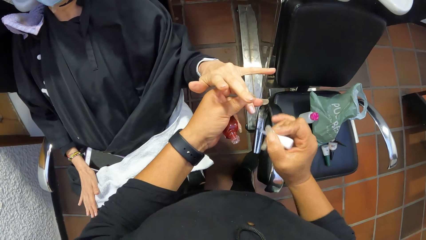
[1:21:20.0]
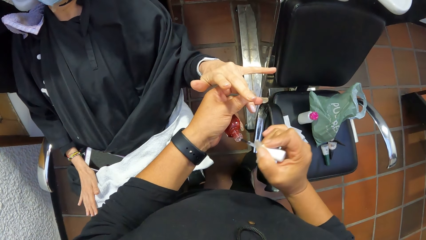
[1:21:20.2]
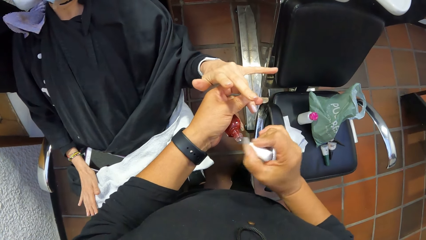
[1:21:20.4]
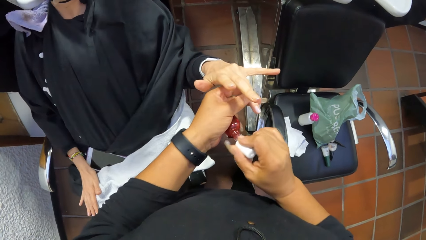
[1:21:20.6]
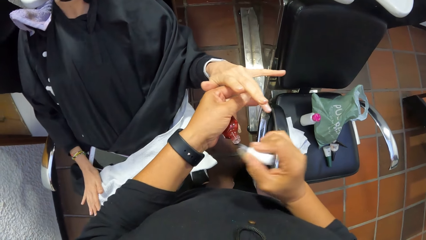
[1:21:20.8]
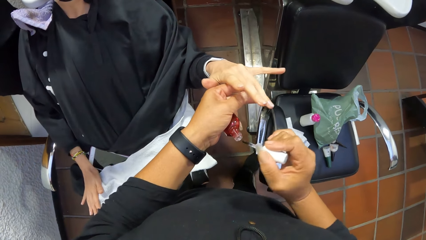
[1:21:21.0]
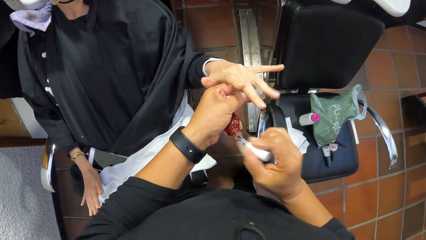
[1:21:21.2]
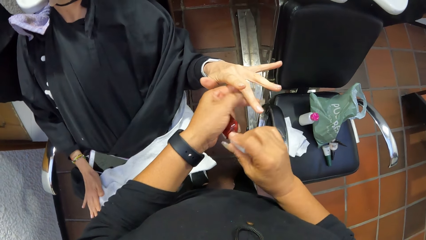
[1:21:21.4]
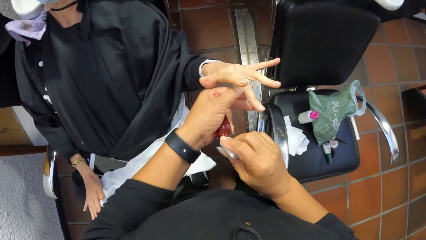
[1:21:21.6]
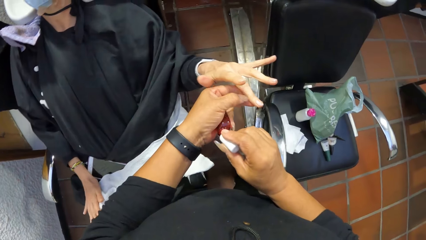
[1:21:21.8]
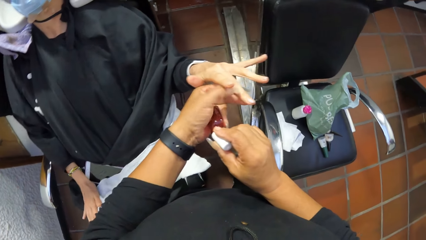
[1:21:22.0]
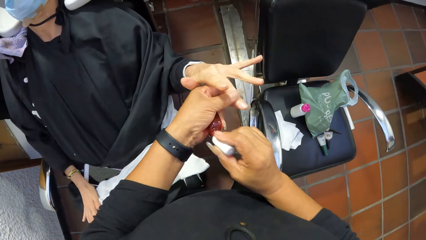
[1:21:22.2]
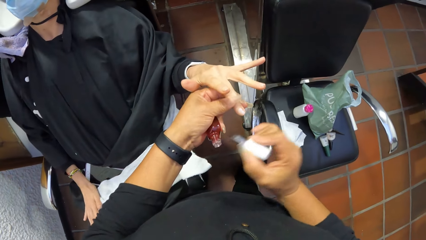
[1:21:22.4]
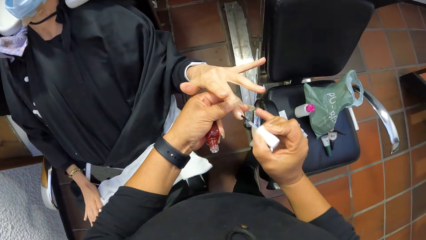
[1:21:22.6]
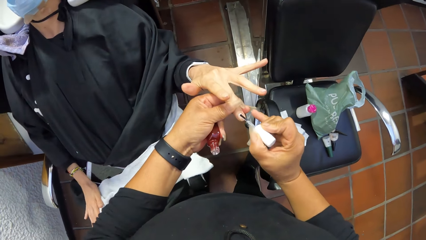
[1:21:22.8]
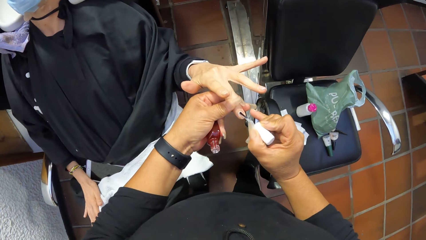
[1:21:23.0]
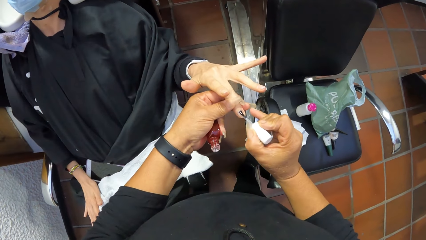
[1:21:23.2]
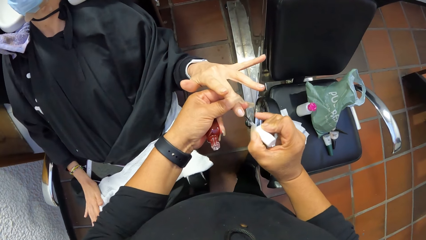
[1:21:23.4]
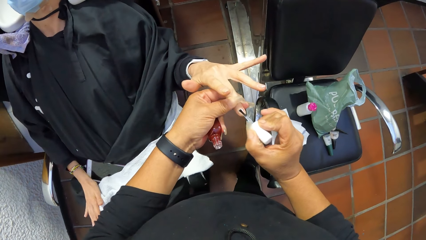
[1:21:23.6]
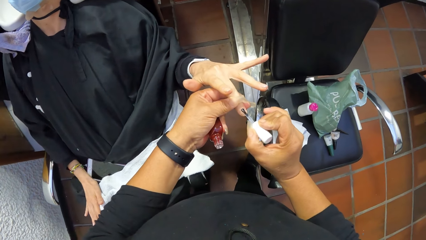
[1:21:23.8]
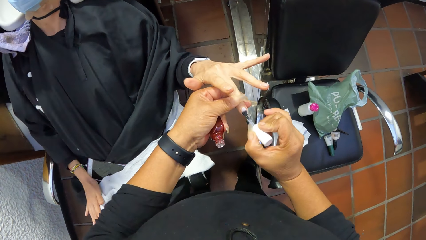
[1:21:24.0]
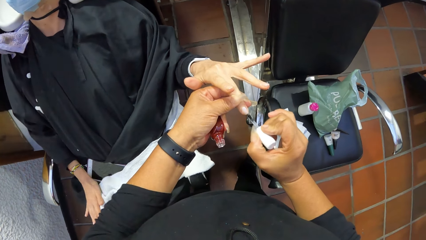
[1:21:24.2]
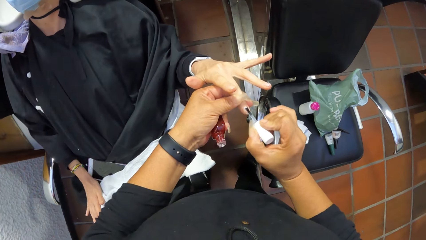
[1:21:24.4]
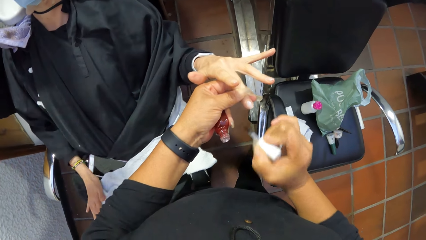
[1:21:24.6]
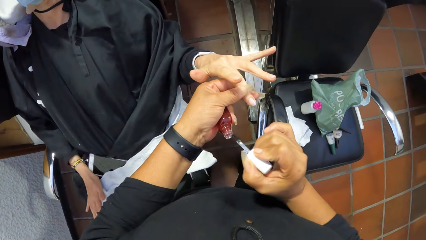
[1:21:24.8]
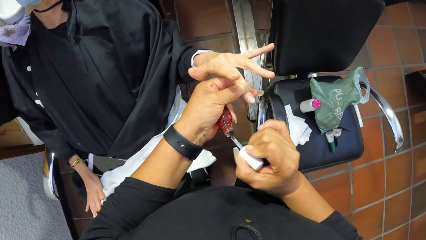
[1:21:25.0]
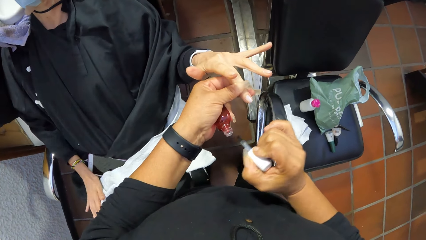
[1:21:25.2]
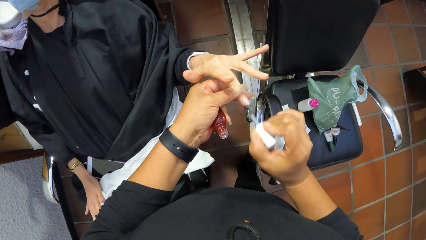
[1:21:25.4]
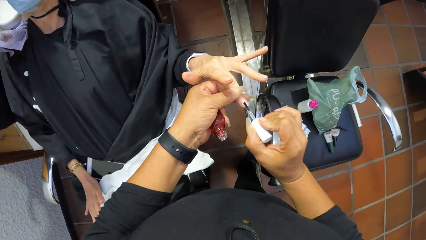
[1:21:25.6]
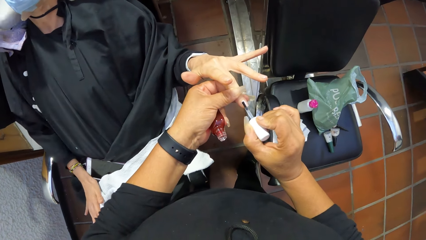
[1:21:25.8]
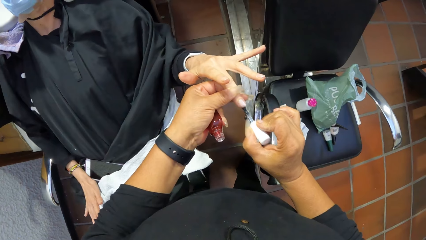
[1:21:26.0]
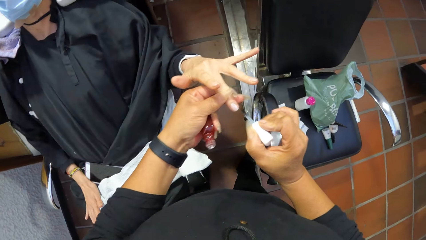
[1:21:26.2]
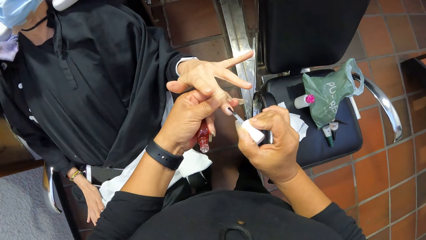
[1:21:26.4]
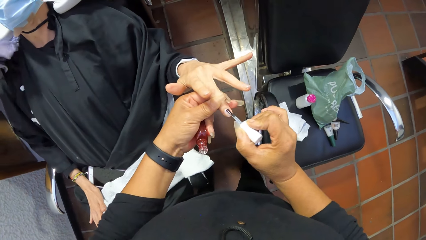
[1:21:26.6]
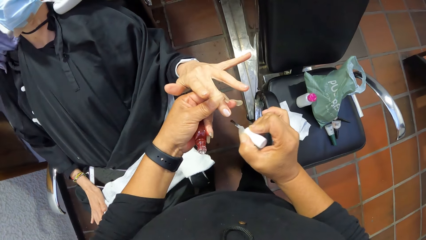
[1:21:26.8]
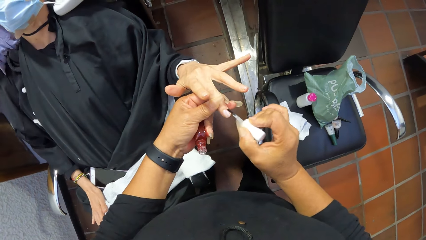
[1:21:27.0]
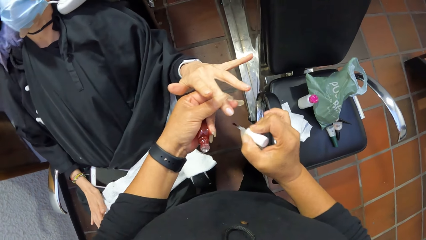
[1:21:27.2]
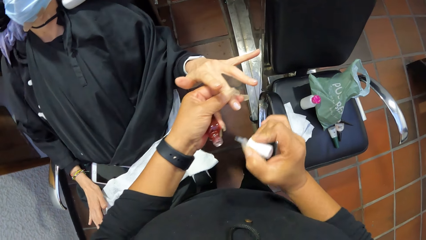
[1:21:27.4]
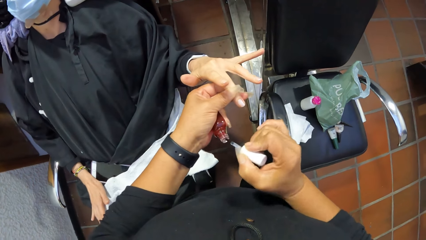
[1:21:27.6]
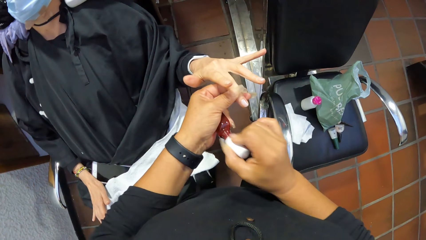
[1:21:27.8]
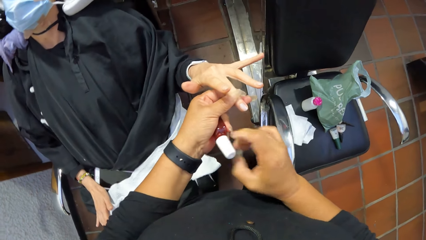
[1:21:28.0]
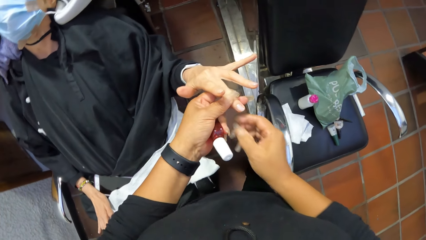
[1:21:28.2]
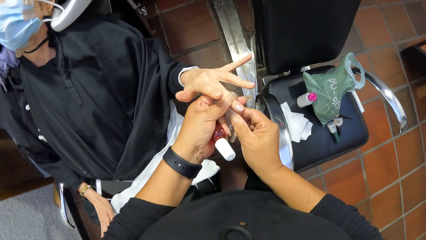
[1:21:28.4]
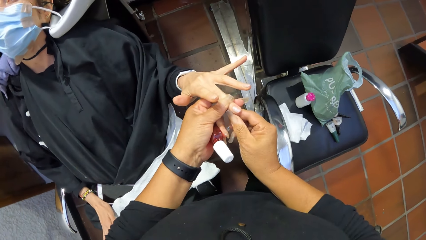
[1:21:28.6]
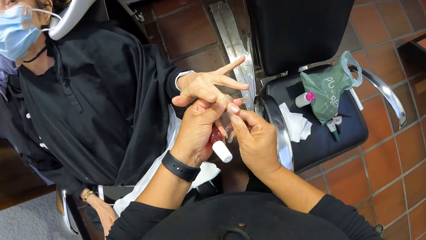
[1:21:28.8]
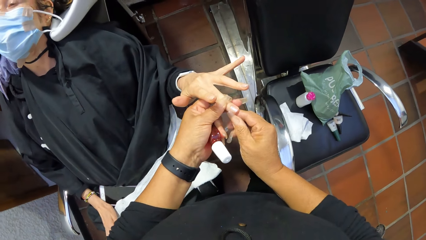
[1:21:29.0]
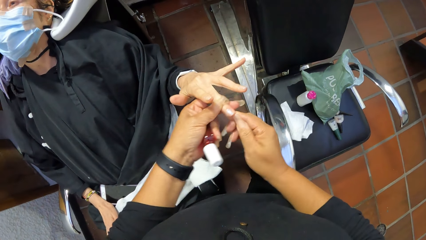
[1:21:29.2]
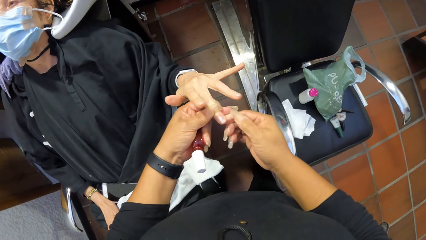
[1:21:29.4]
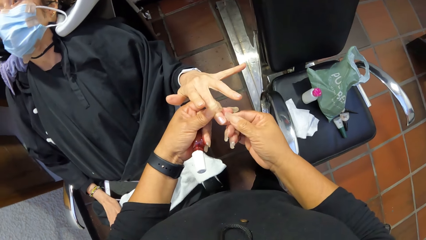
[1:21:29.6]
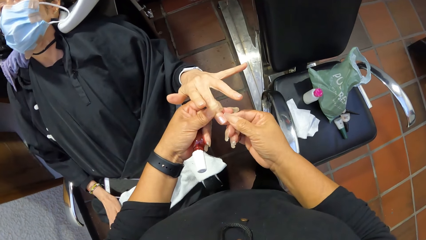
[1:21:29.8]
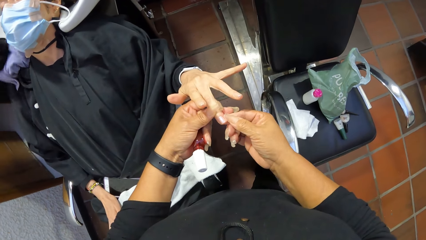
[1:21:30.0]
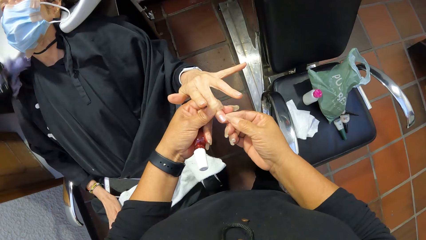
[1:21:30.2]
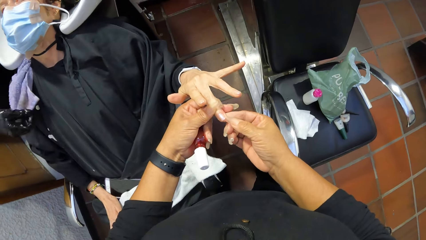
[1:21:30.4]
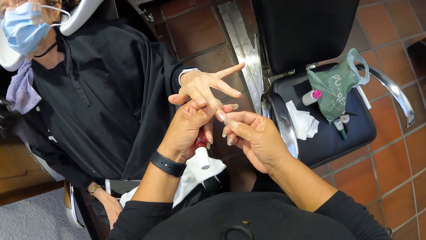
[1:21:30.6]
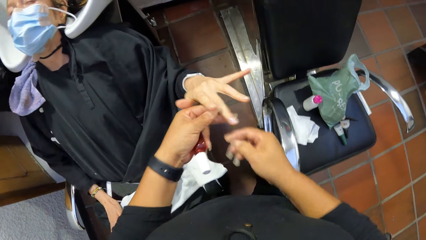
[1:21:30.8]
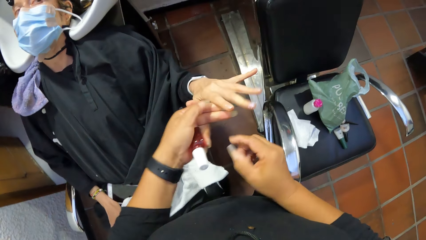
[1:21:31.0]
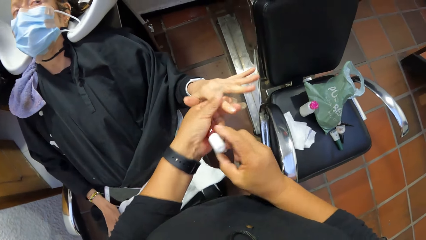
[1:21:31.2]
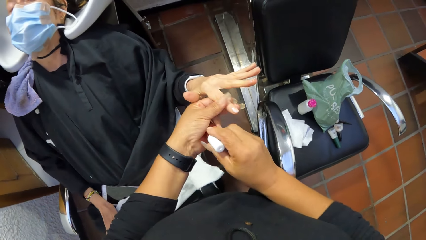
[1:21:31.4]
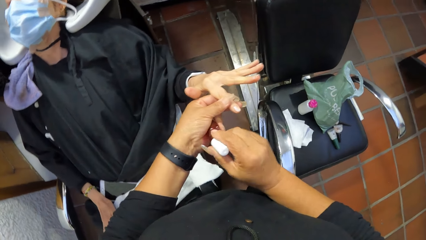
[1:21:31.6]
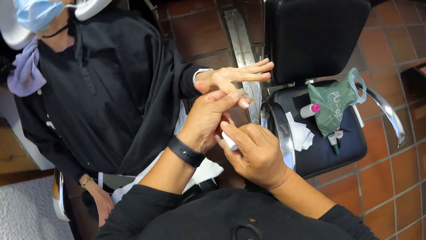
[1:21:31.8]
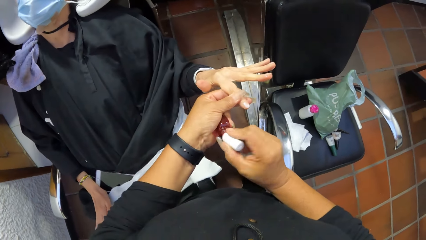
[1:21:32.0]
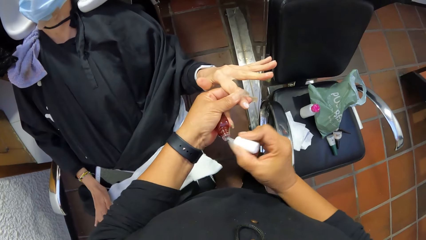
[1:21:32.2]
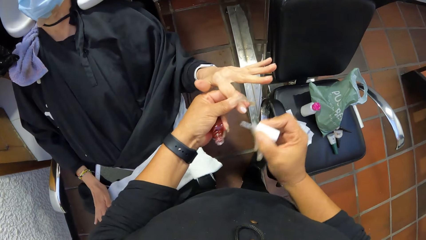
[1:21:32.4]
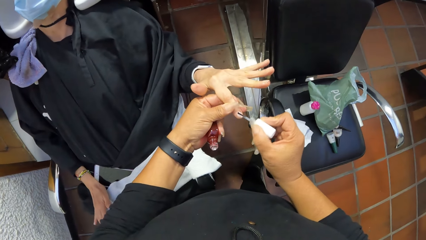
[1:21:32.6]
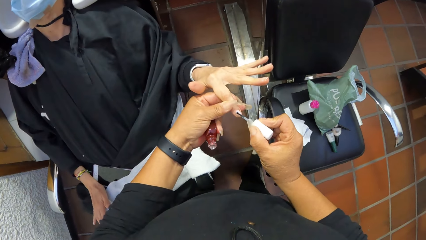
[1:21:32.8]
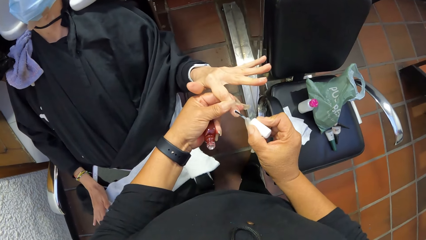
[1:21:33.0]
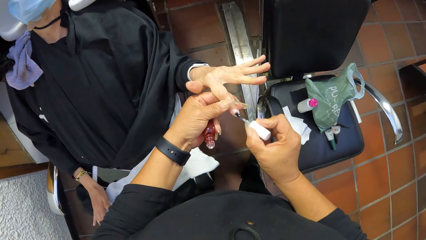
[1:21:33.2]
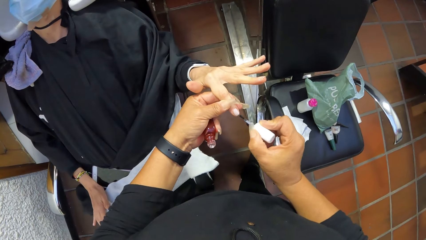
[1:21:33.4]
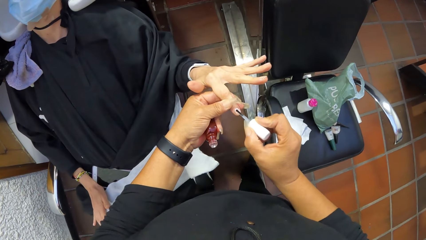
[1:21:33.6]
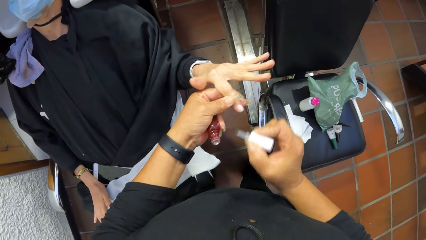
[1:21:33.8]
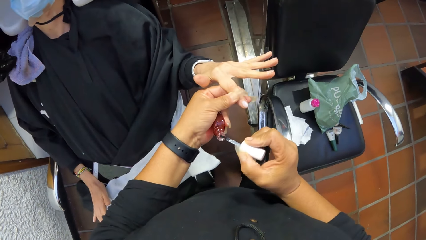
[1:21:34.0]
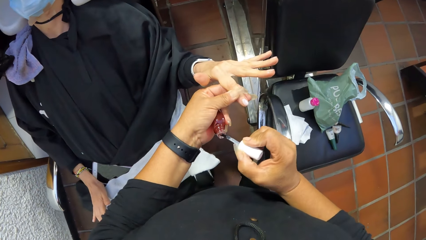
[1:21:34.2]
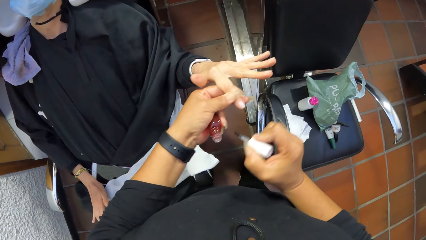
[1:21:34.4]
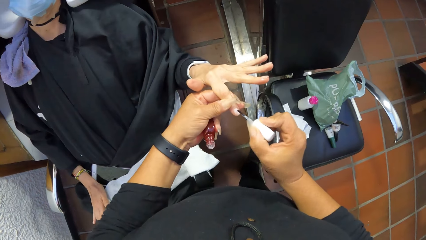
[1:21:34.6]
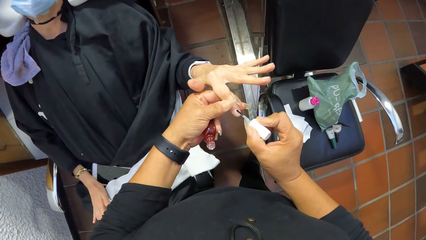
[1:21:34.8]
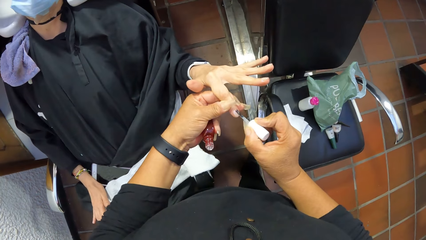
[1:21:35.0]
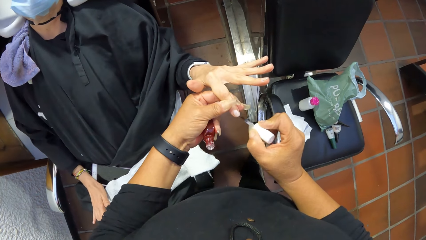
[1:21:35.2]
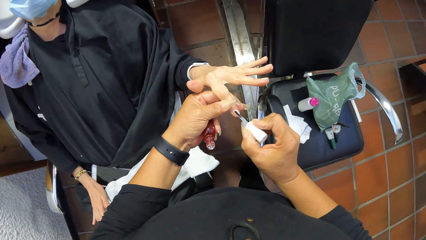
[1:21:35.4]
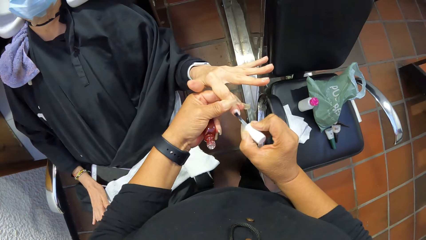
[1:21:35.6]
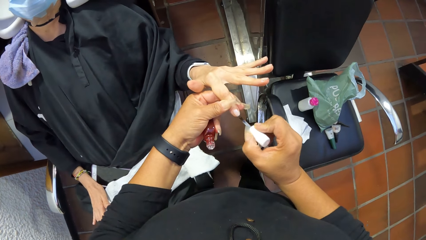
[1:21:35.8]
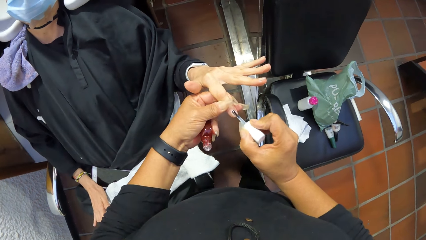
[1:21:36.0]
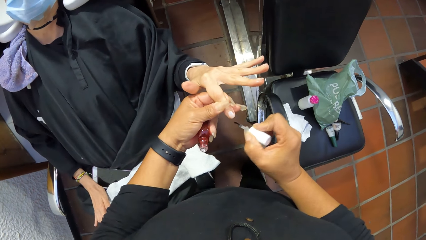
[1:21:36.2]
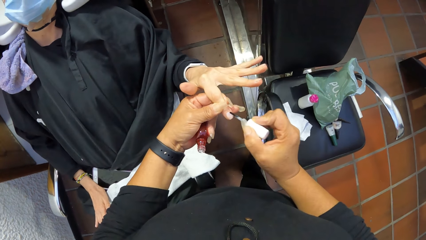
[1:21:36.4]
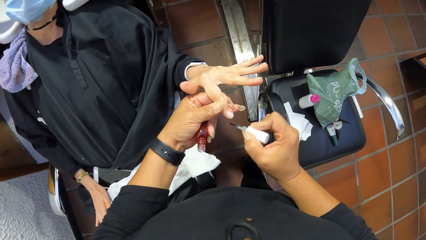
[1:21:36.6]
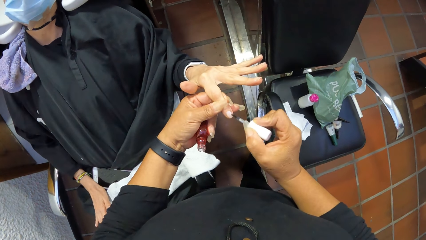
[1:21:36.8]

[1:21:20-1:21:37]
The camera wearer scoops nail polish from the nail polish bottle in her left hand with the nail polish brush in her right hand. She holds the middle finger of the left hand of the woman with her left hand. She stares at the woman's nails. She applies nail polish on the middle finger of the left hand of the woman in her left hand with the nail polish brush in her right hand. She scoops nail polish from the nail polish bottle in her left hand with the nail polish brush in her right hand. She applies nail polish on the middle finger of the left hand of the woman in her left hand with the nail polish brush in her right hand. She puts the nail polish brush in her right hand in the nail polish bottle in her left hand. She stares at the woman's nails. She cleans the middle finger of the left hand of the woman in her left hand with her right hand. She inspects the woman's nails. She holds the index finger of the left hand of the woman with her left hand. She holds the paint brush in the paint bottle in her left hand with her right hand. She scoops nail polish from the nail polish bottle in her left hand with the nail polish brush in her right hand. She stares at the woman's nails. She applies nail polish on the index finger of the left hand of the woman in her left hand with the nail polish brush in her right hand. She scoops nail polish from the nail polish bottle in her left hand with the nail polish brush in her right hand. She applies nail polish on the index finger of the left hand of the woman in her left hand with the nail polish brush in her right hand.
